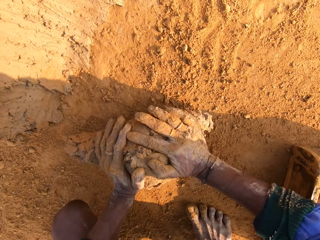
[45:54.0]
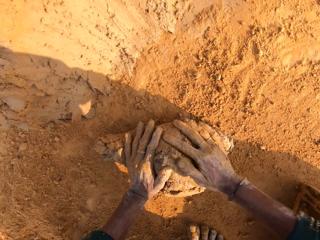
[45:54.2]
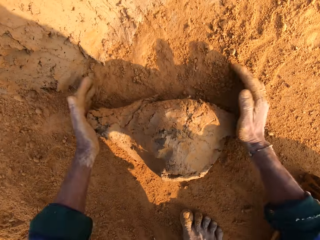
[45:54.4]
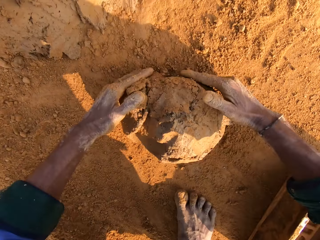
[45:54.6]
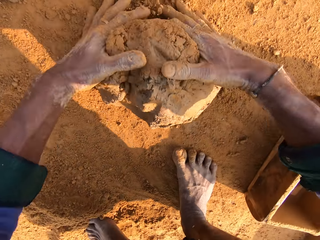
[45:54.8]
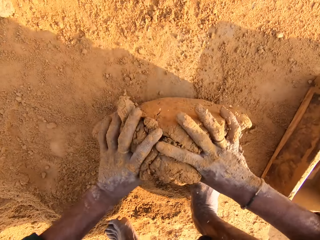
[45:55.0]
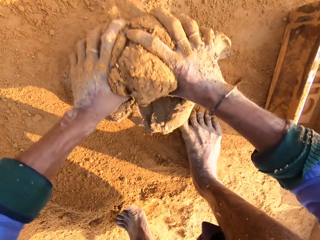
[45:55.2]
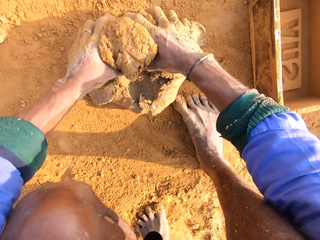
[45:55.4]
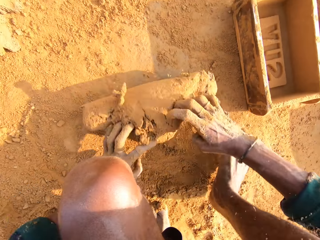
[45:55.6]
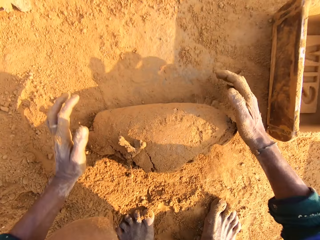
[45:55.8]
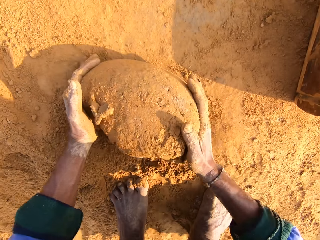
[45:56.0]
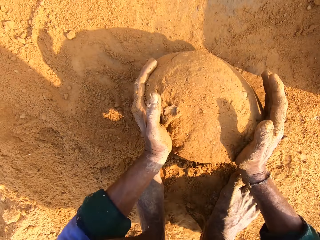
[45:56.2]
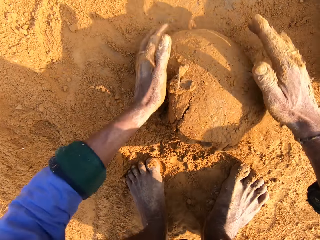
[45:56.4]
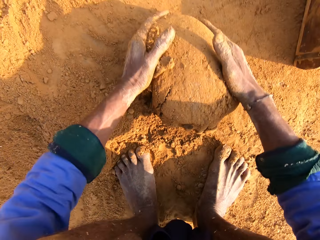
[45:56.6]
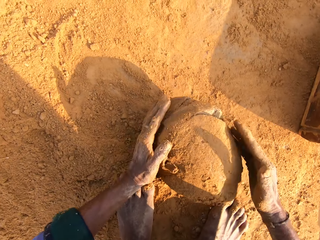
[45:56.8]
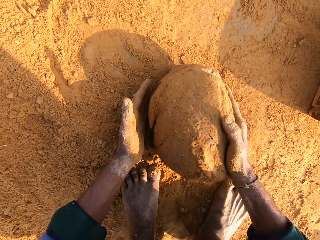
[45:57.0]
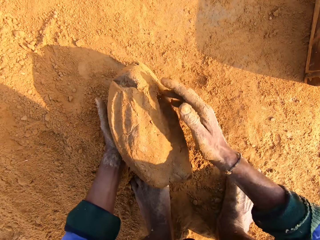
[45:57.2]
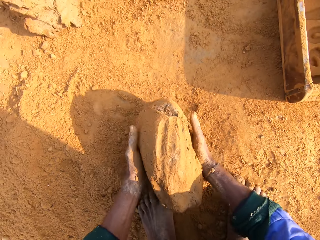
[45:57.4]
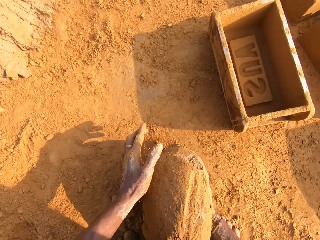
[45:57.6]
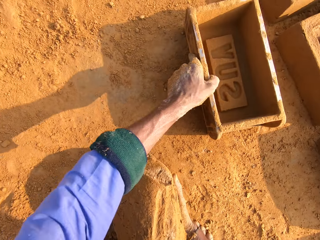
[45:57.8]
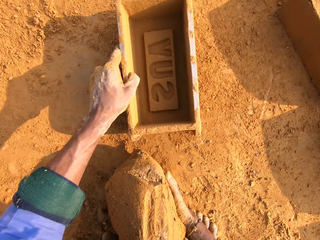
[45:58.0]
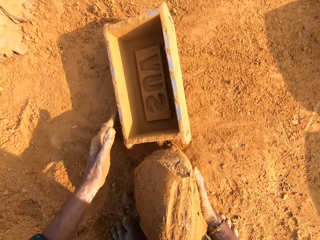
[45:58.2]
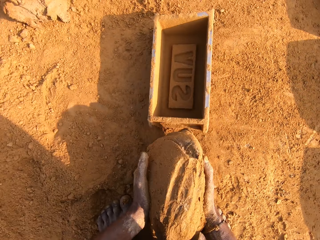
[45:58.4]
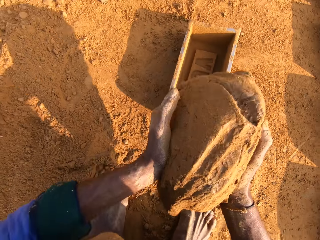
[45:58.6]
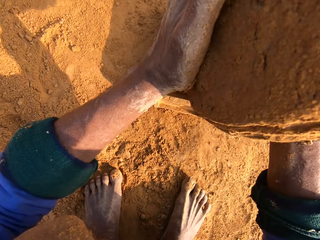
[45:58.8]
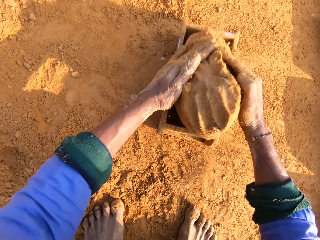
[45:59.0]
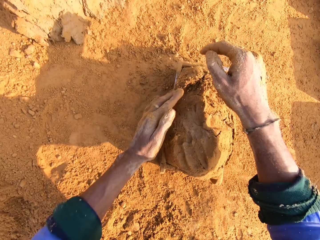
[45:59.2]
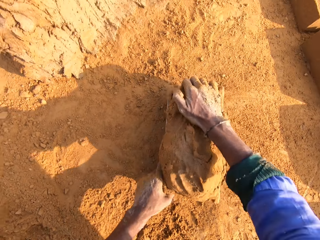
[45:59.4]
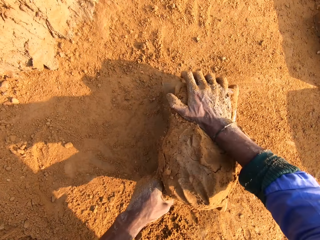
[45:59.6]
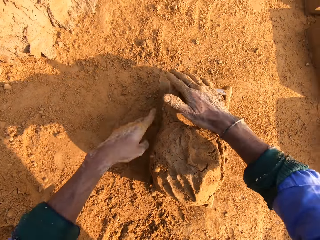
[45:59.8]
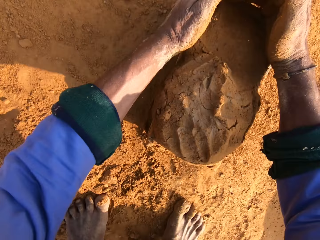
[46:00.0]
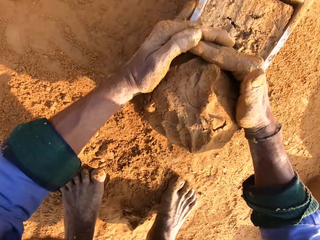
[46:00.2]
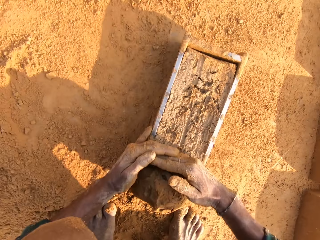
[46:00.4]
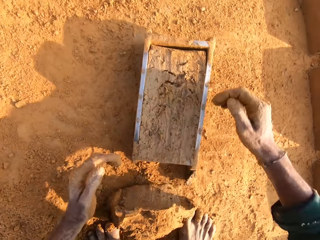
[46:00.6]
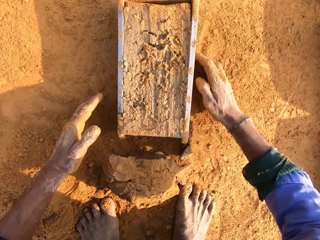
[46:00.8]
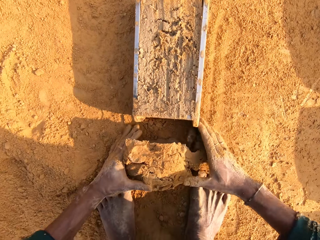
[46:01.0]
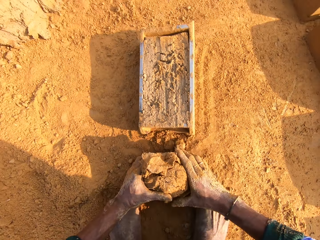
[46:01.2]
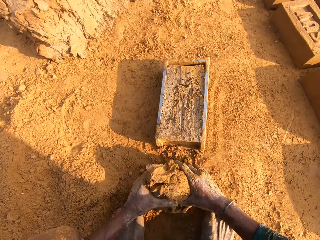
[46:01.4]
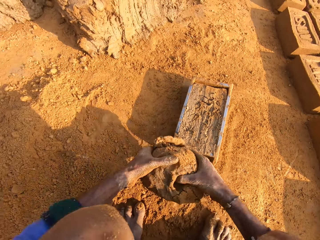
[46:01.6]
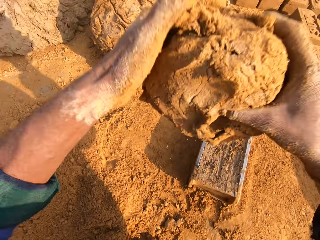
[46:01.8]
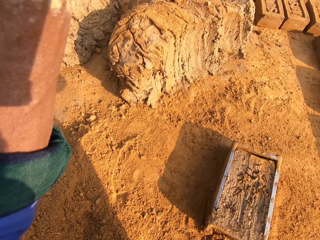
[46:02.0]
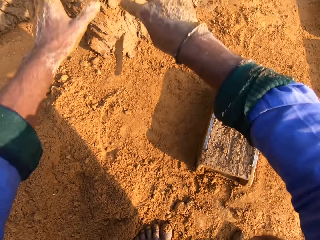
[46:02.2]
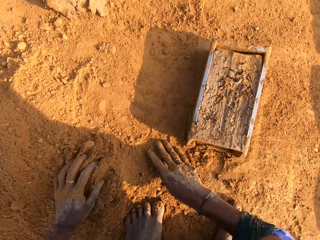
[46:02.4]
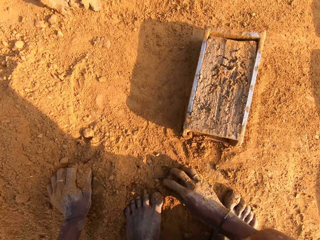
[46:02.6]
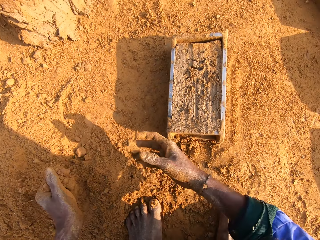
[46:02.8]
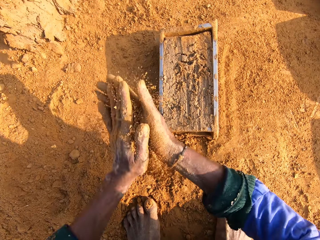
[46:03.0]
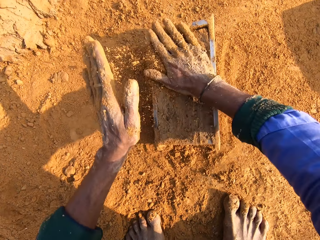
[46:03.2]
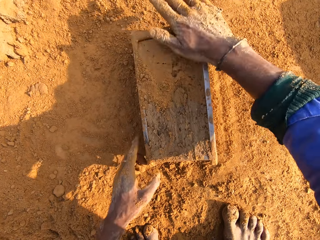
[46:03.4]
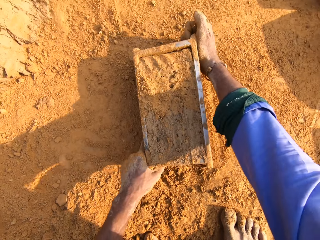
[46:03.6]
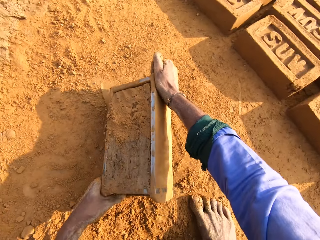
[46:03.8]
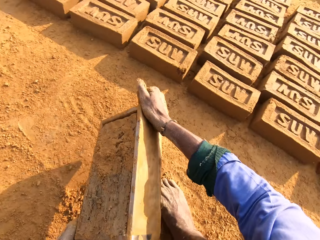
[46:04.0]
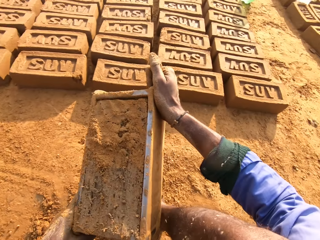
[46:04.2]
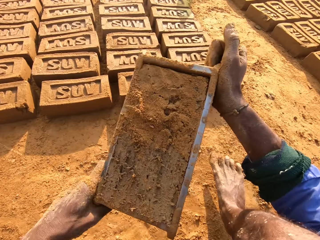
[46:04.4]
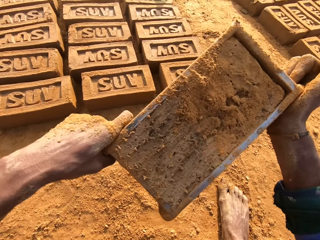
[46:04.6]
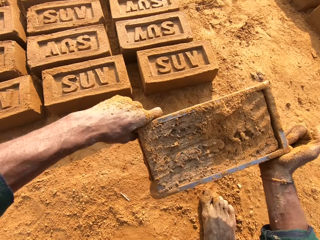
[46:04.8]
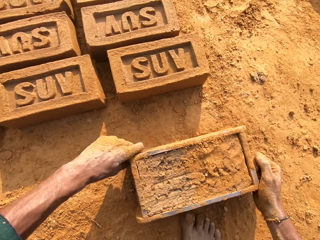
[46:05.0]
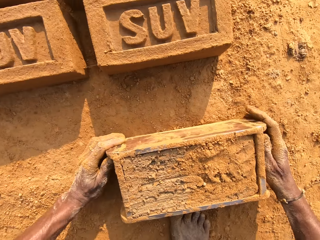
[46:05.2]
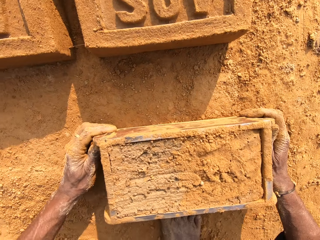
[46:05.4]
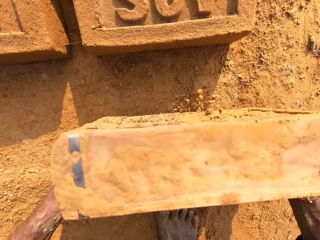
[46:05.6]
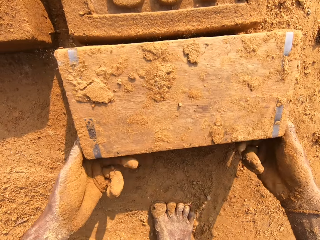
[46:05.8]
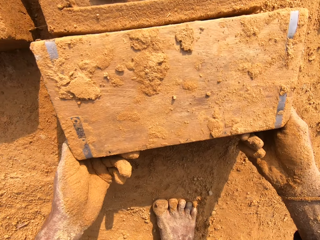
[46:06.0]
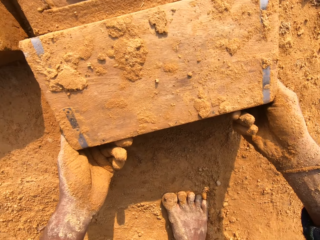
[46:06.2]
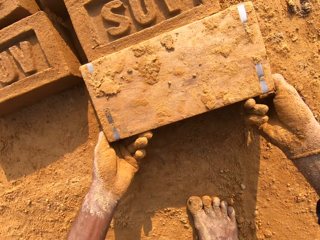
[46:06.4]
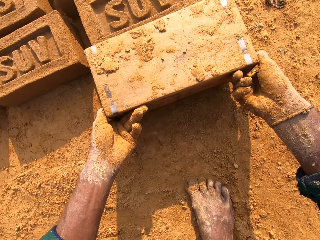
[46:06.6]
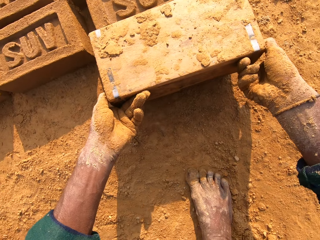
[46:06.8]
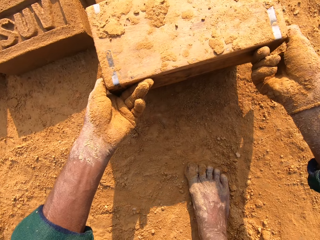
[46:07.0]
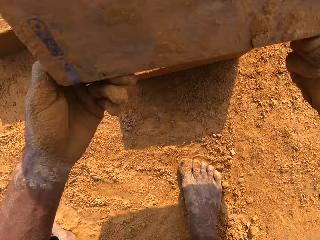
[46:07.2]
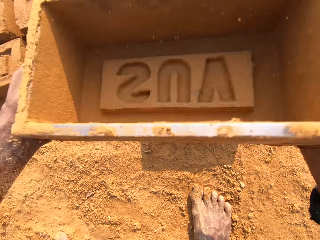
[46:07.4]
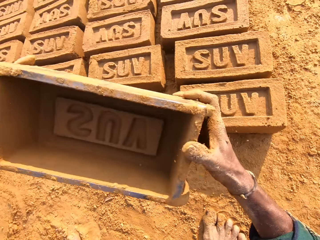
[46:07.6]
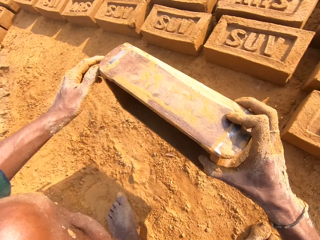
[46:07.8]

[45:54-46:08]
The camera wearer molds the mud. They pick the brick molder. They place the mud in the brick molder and press the mud. They cut a piece of mud on the brick molder. They pick the mud and throw the mud. They place the mud on the other mud. They pick the soil. They put the soil on the mud. They pick the brick molder. They put the brick molder on the ground. They place the brick on the ground. They remove the mud brick.

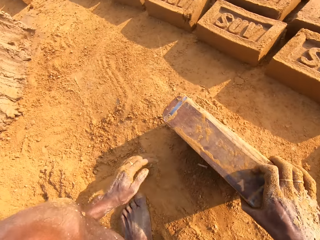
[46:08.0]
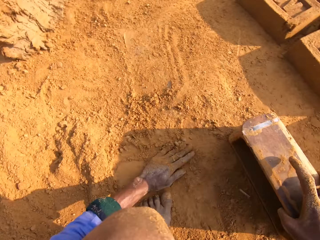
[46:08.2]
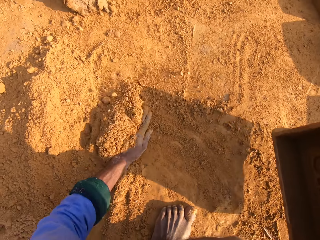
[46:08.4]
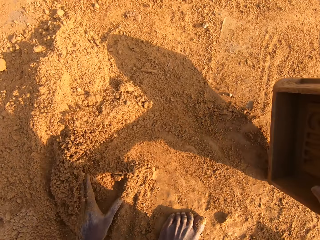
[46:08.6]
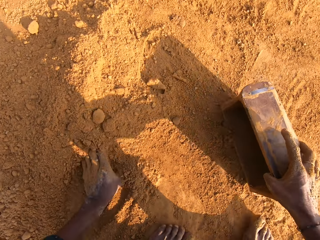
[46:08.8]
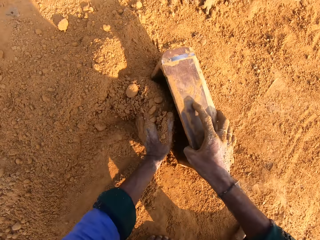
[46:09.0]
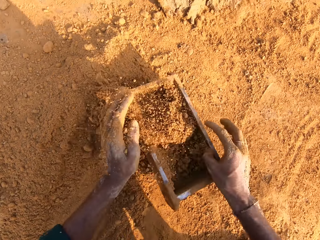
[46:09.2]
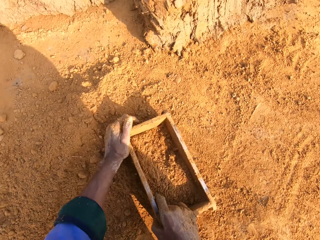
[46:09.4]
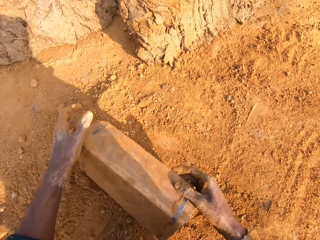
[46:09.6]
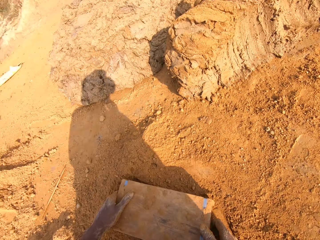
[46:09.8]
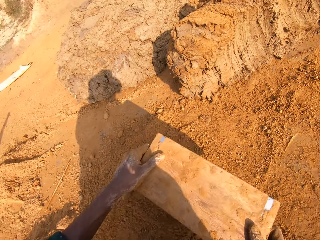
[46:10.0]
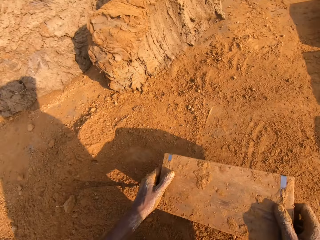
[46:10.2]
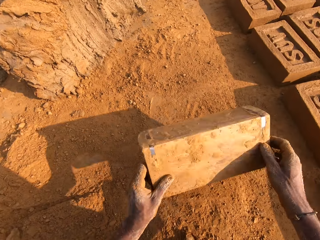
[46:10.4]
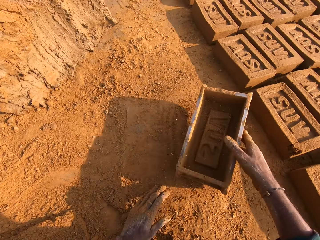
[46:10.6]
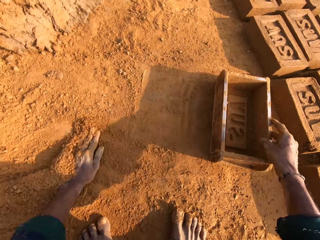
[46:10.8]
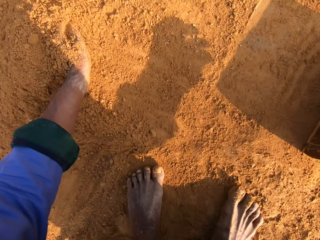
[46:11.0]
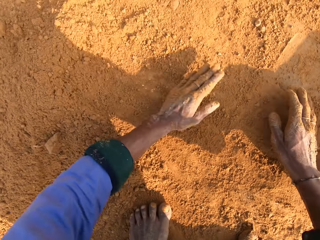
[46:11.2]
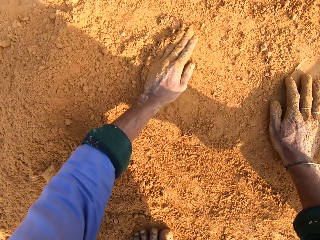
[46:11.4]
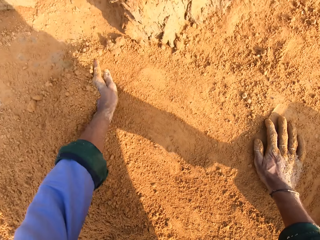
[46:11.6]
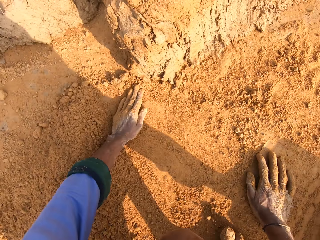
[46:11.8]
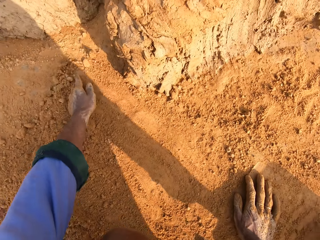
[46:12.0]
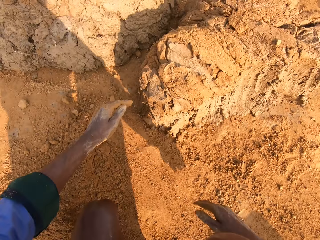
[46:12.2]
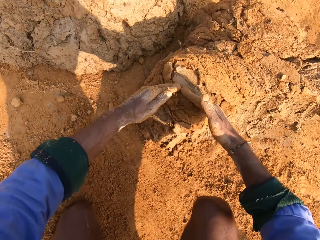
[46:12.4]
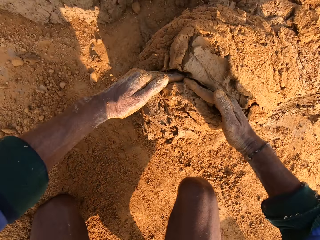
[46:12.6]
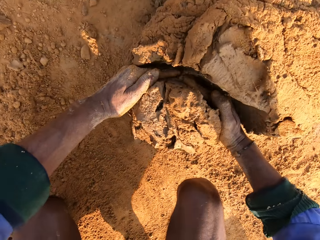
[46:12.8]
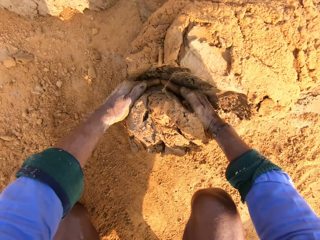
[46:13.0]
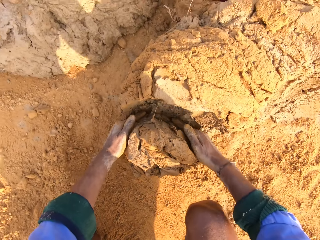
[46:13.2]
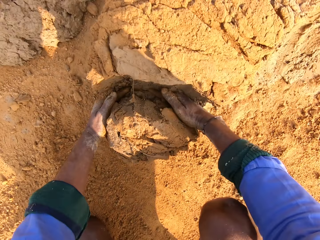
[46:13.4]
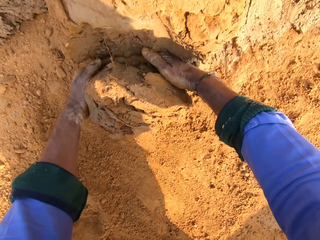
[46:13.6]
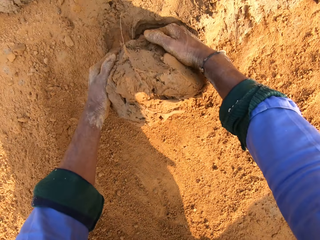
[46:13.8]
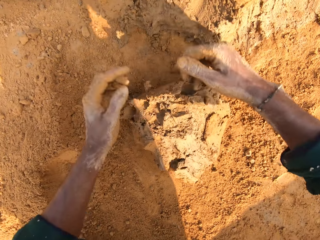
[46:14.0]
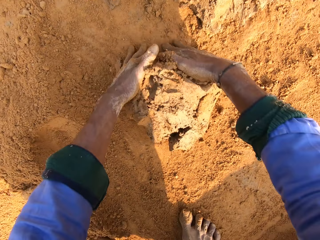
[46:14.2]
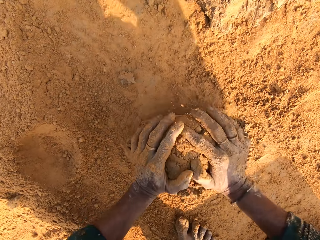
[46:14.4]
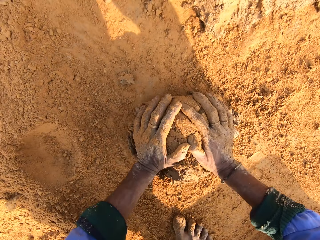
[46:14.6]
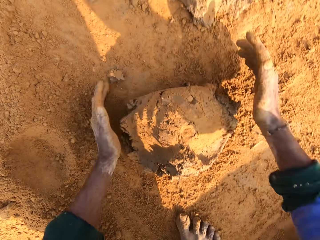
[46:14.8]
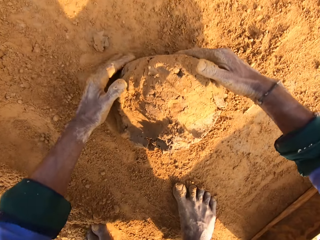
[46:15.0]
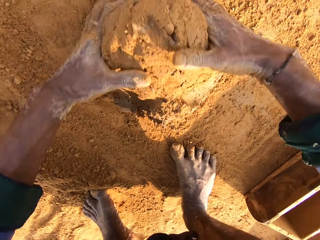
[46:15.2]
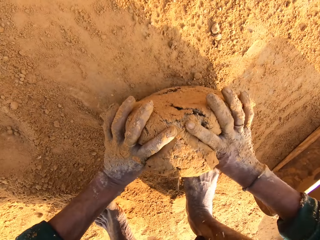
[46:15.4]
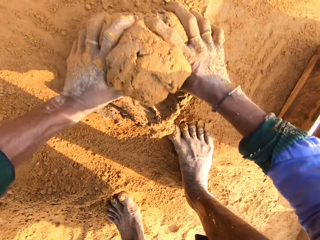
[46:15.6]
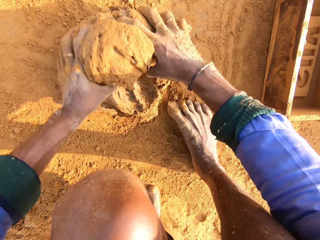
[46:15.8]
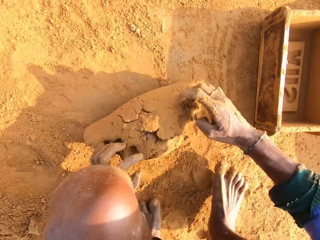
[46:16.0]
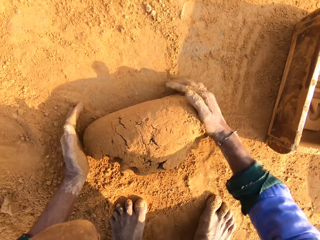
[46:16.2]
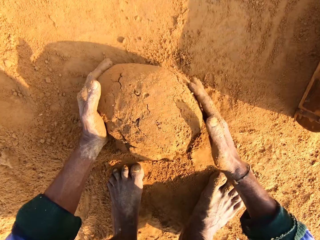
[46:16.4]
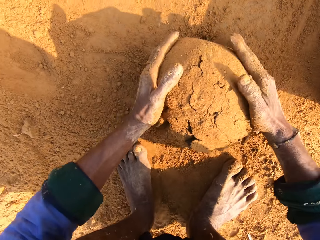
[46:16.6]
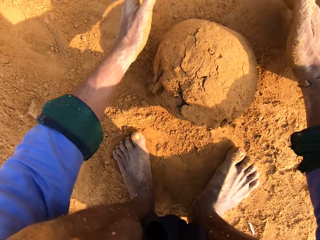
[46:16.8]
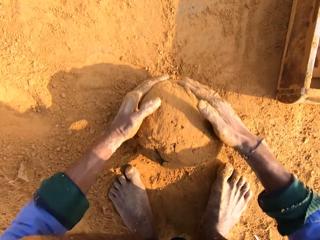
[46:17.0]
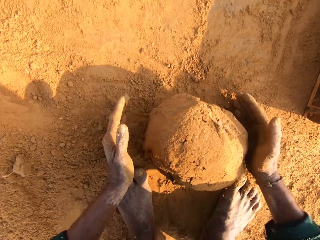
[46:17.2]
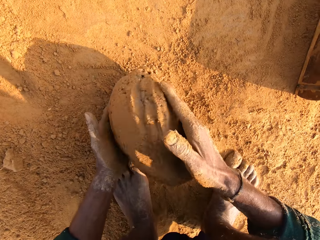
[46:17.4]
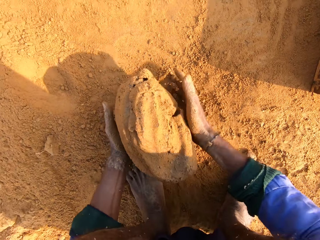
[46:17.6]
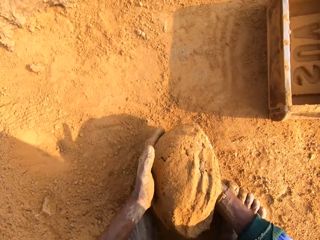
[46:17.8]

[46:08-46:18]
The camera wearer collects soil. They put the soil in the brick molder. They pour the soil. They throw the brick mould on the ground. They touch the soil. They cut a piece of mud. They roll the mud. They mold the mud.
